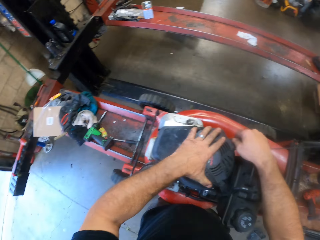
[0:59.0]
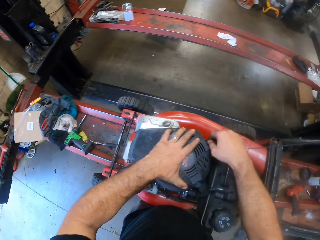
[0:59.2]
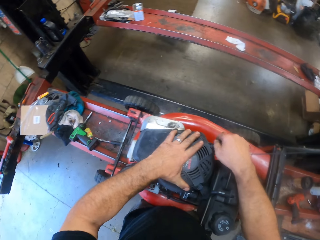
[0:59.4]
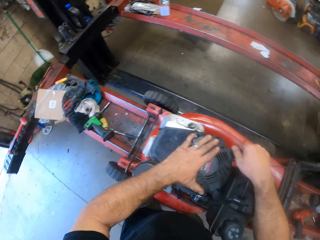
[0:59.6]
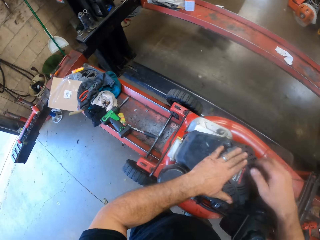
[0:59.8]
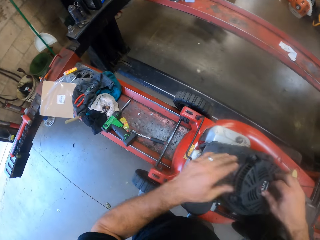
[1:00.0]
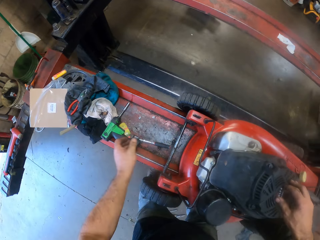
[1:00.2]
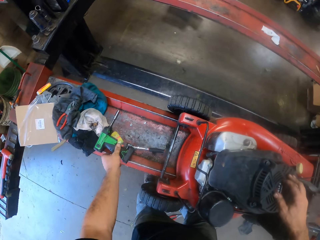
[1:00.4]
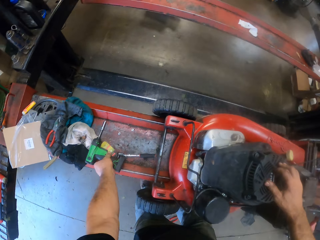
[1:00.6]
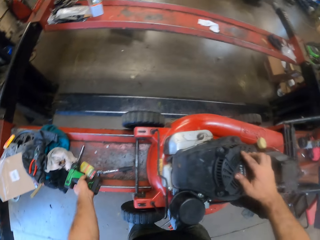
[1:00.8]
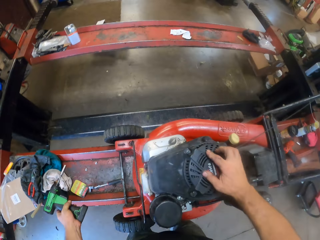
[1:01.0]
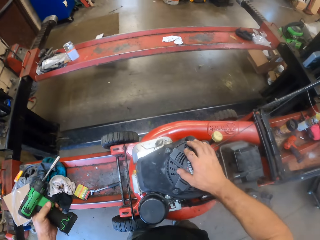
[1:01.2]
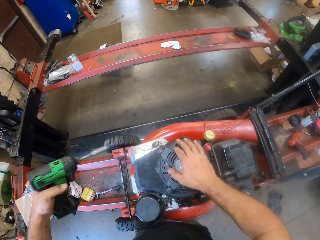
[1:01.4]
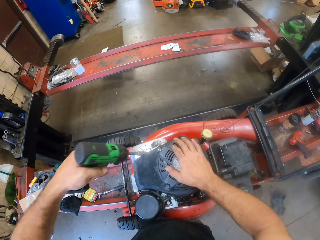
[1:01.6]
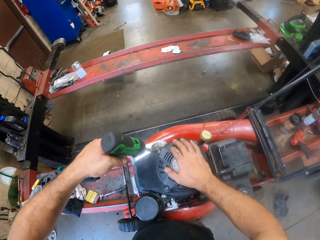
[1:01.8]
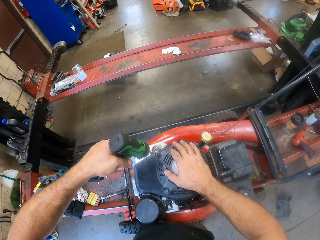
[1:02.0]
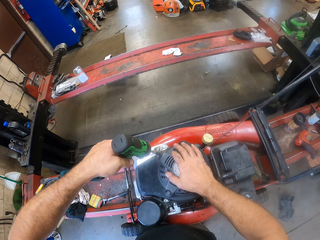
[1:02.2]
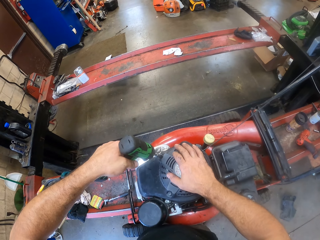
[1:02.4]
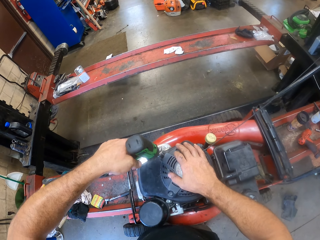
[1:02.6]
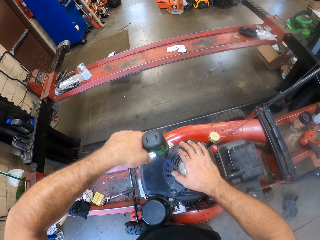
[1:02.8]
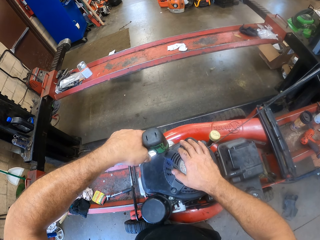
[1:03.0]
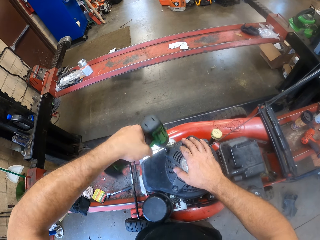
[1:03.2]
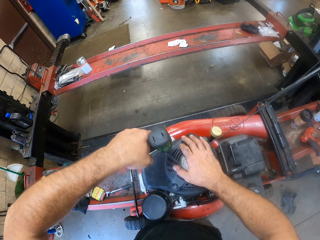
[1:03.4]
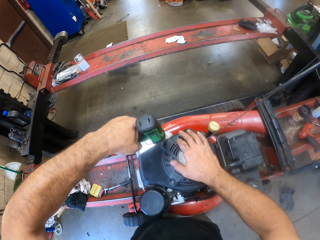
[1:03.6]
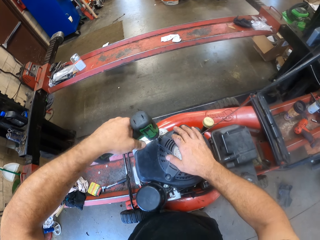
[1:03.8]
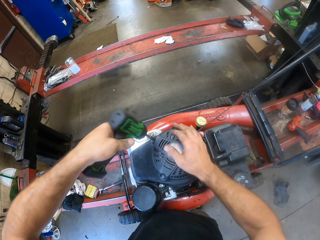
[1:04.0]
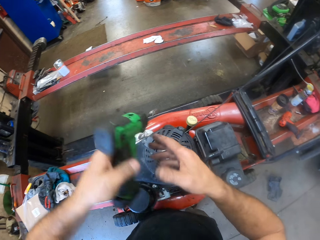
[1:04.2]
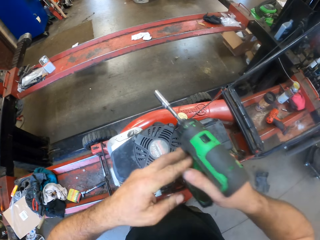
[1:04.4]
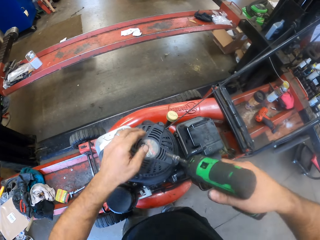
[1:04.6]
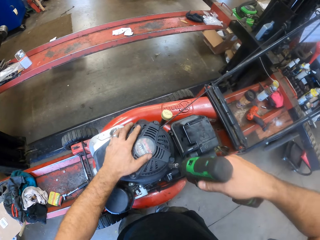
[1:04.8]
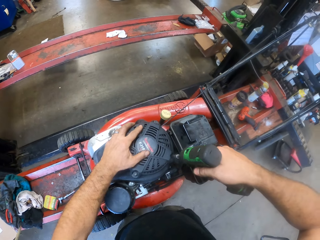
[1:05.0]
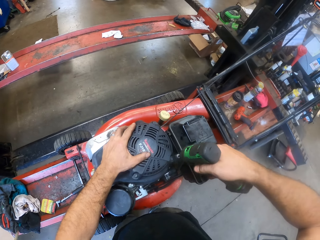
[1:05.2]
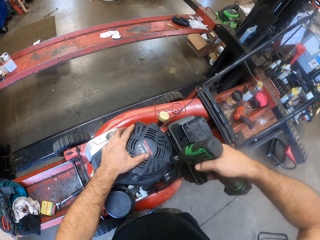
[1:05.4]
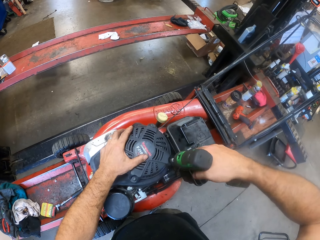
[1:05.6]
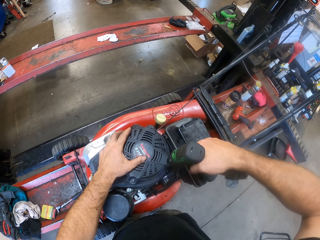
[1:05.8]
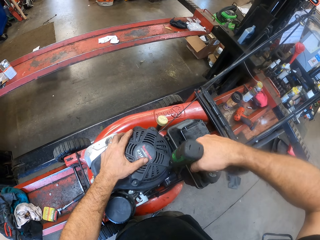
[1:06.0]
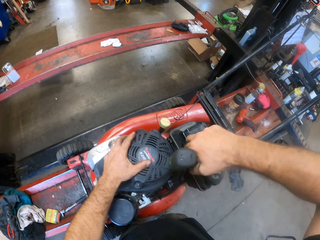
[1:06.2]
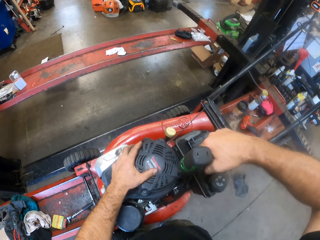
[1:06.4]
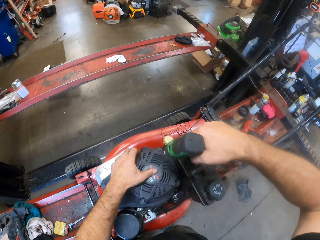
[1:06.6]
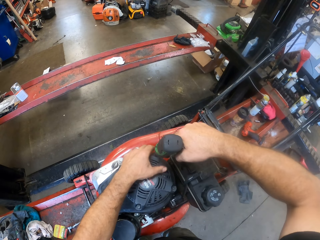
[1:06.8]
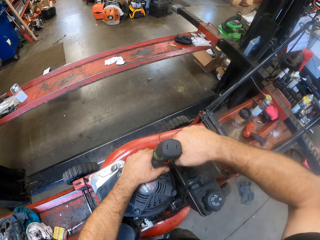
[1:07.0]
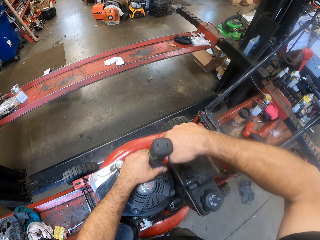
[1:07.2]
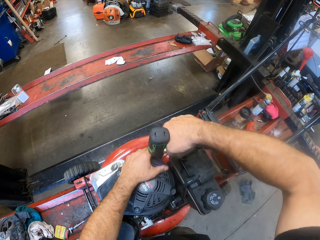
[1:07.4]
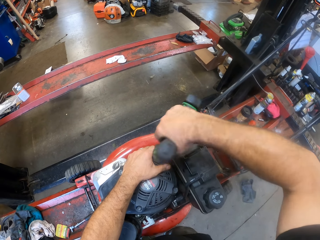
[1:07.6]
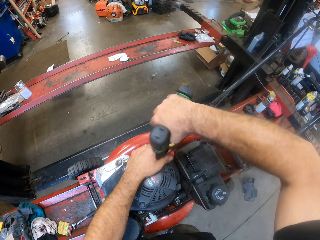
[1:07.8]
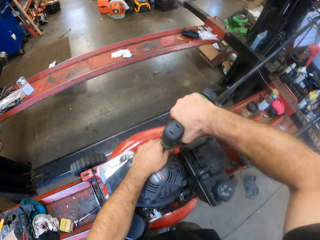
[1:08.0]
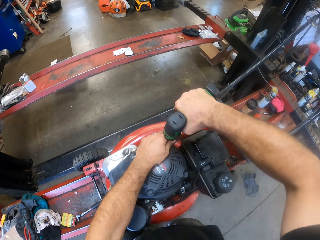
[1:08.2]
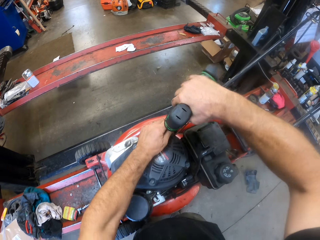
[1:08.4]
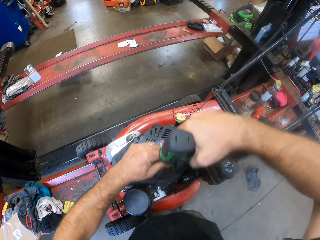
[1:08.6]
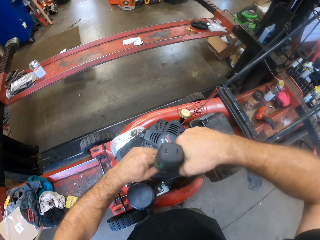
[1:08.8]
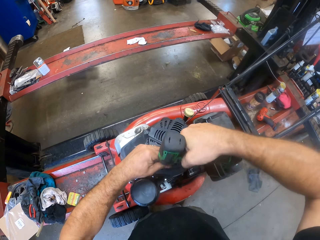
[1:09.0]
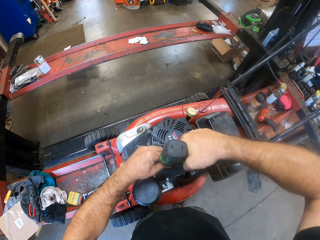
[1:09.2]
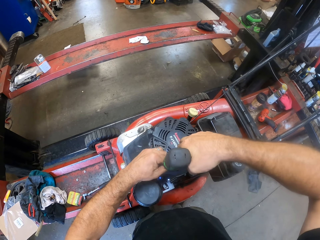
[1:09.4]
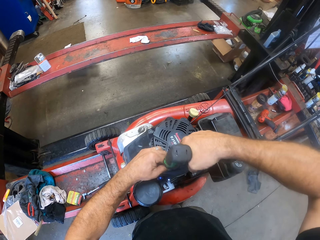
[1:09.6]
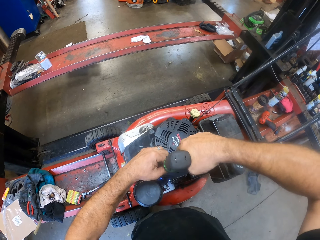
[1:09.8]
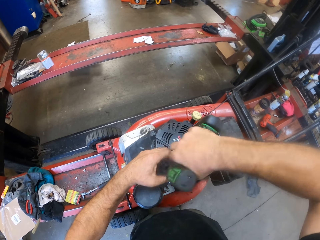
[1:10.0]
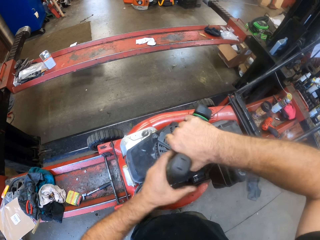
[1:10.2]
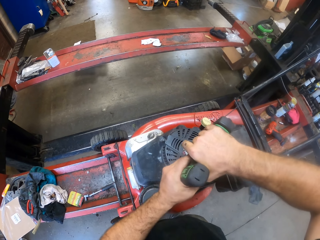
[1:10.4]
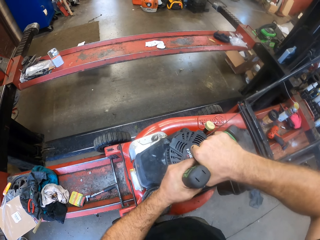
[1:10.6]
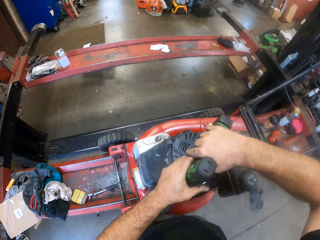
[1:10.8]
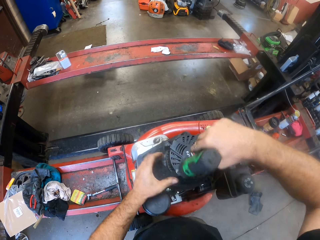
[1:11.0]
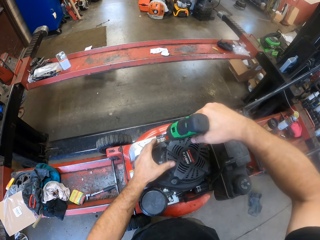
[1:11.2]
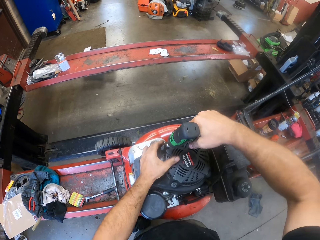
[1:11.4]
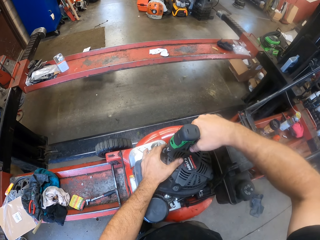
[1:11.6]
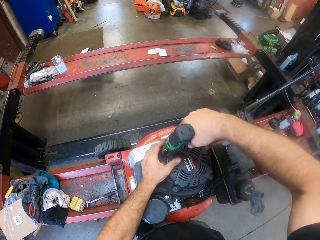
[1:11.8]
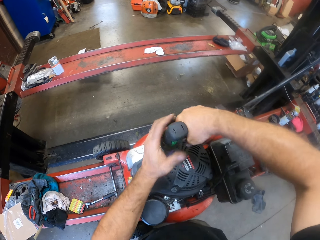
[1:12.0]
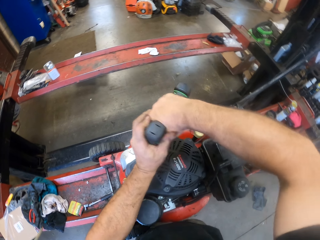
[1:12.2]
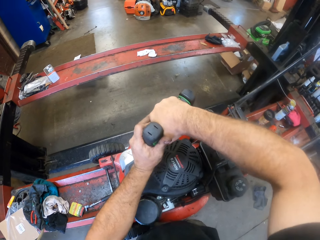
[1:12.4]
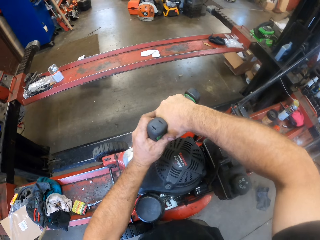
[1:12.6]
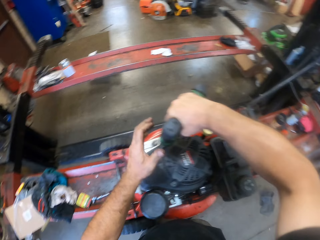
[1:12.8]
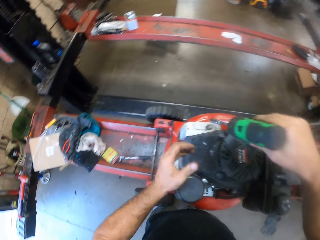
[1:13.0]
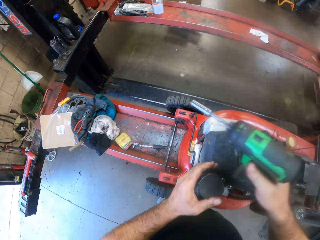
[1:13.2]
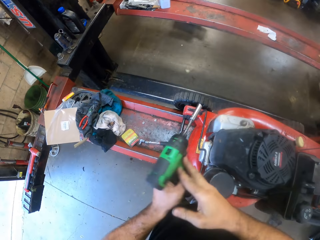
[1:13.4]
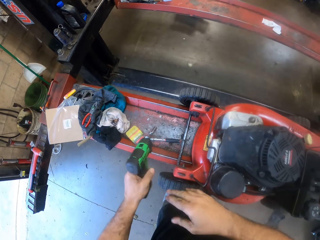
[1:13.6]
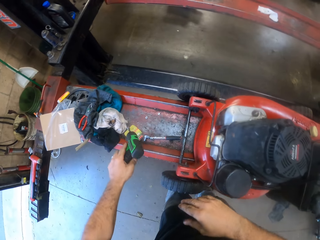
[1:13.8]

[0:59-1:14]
The camera wearer picks up an impact wrench from the work bench with his left hand. He tightens the bolt on the starter or gas tank with the impact wrench in his left hand. He passes the impact wrench from his left hand to his right hand. He tightens the bolts on the starter with the impact wrench in his right hand. He tightens the bolt of the gas tank repeatedly.

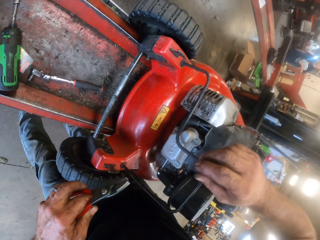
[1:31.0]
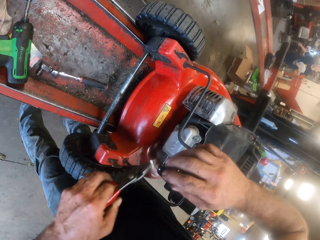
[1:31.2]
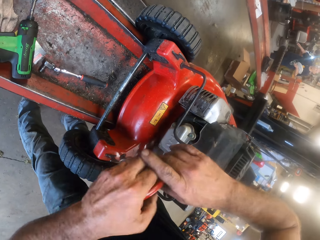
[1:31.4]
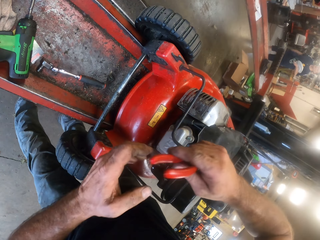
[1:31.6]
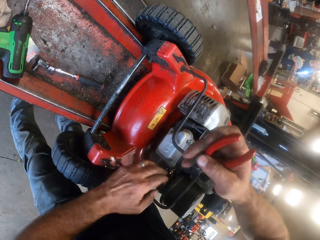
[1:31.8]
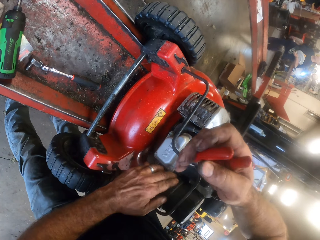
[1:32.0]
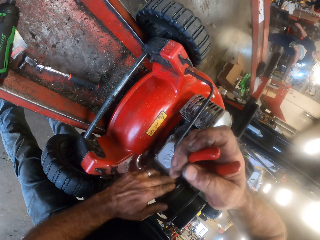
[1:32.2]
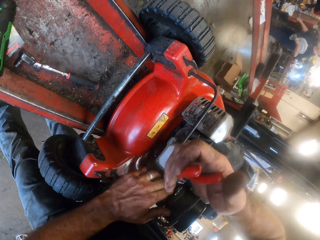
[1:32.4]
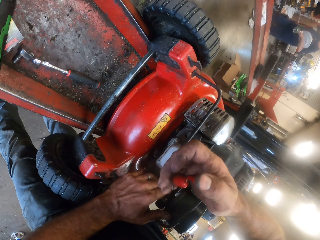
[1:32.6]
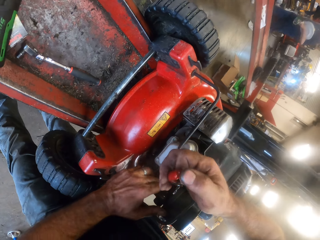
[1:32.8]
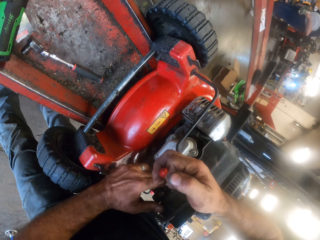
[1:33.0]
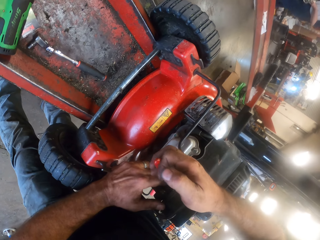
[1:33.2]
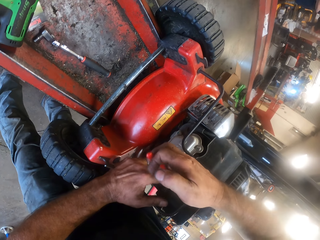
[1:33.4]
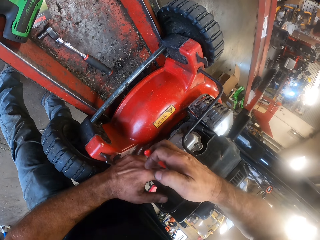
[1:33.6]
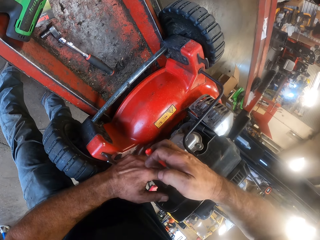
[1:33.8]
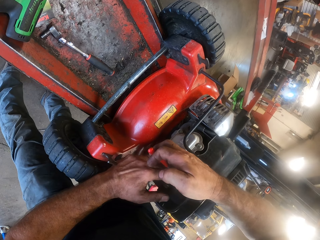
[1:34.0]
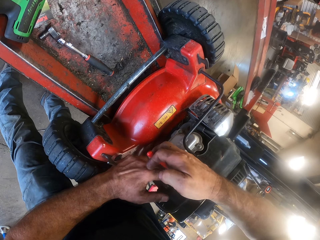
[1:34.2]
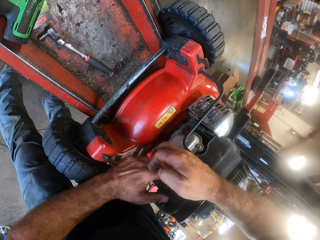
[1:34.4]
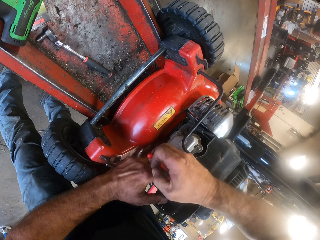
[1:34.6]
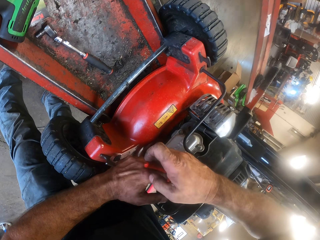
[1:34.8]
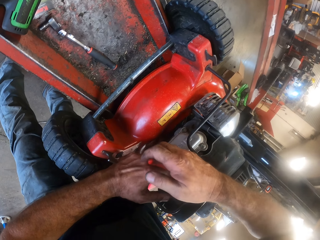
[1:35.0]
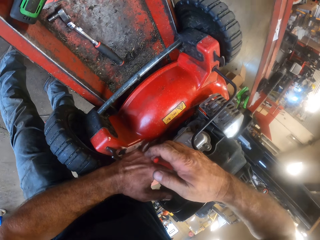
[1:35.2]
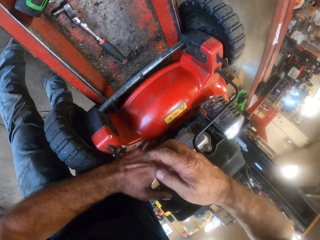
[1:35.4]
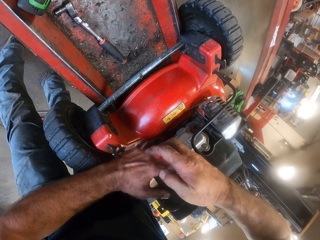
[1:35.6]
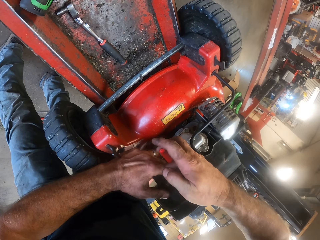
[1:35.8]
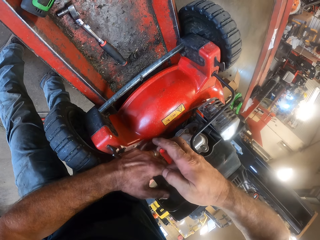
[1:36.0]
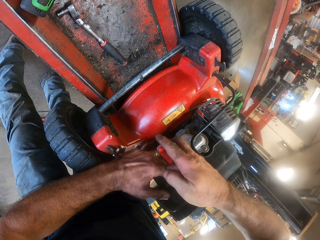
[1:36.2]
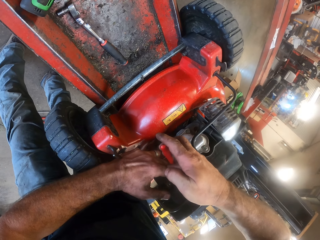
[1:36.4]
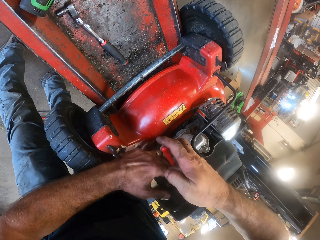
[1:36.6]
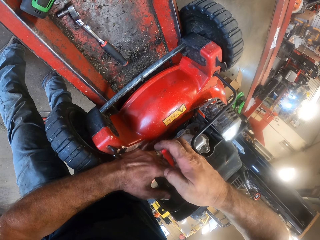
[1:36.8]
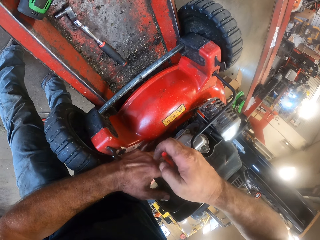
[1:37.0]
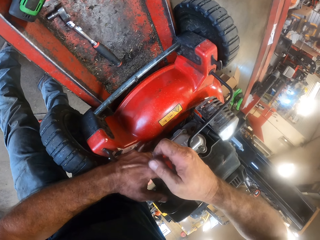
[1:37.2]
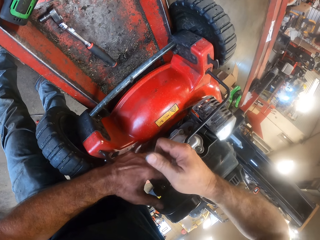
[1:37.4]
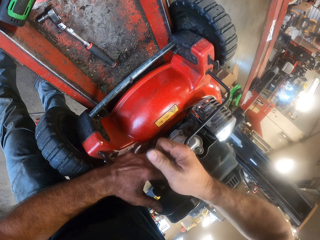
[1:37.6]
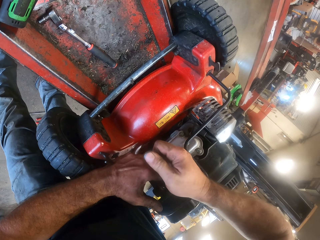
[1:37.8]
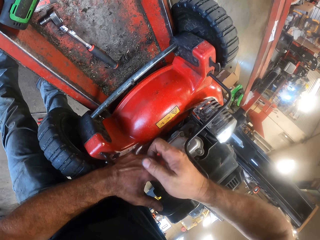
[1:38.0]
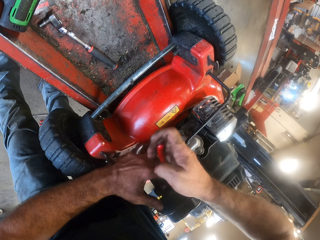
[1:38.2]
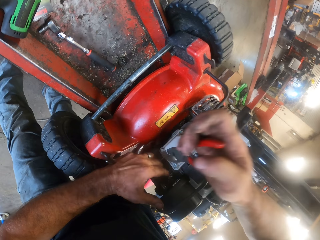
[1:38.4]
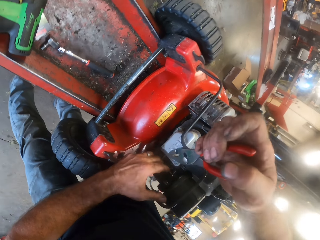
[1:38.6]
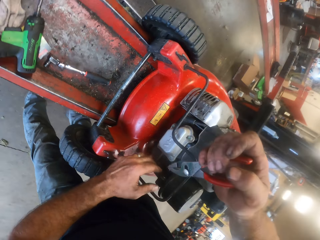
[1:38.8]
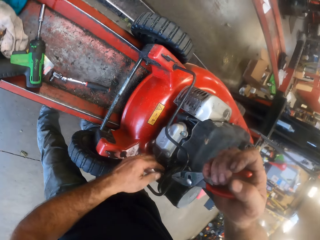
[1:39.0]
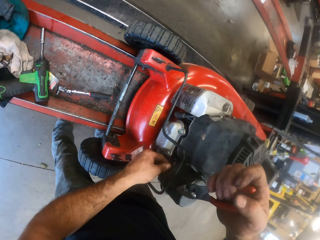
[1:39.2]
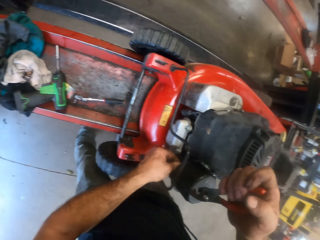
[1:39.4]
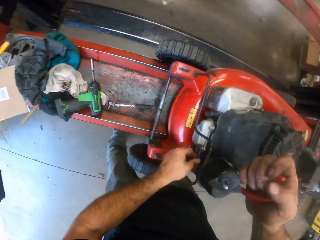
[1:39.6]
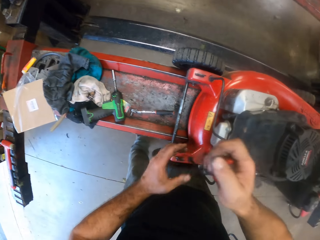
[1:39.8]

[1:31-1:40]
The camera wearer picks up a pair of pliers from the work bench with his left hand. He passes the pliers from his left hand to his right hand. He cuts a wire on the lawn mower with the pliers in his right hand.
